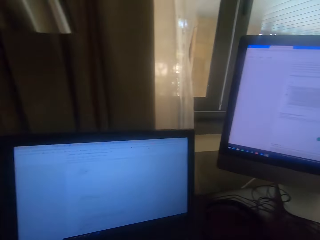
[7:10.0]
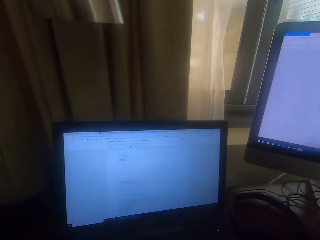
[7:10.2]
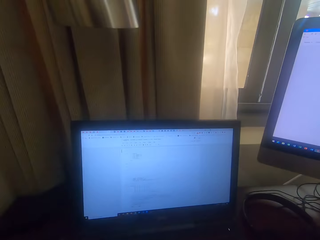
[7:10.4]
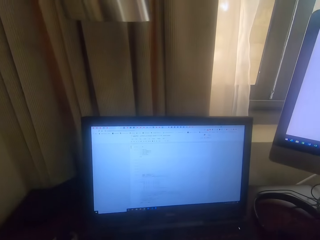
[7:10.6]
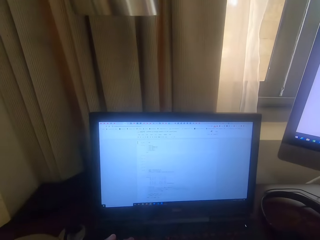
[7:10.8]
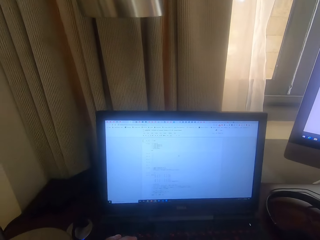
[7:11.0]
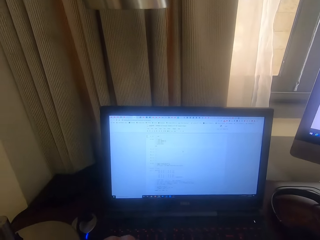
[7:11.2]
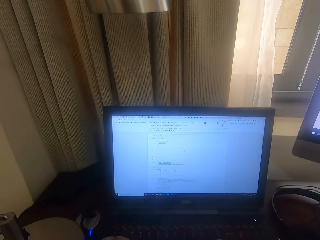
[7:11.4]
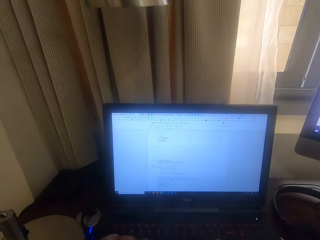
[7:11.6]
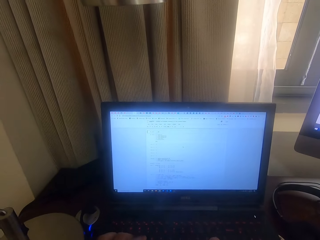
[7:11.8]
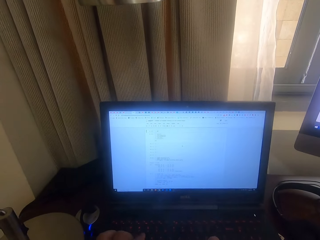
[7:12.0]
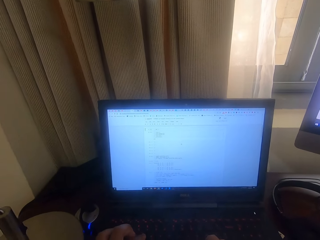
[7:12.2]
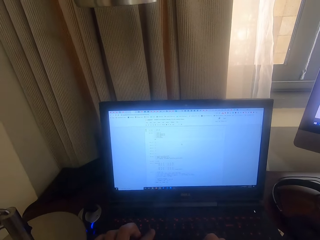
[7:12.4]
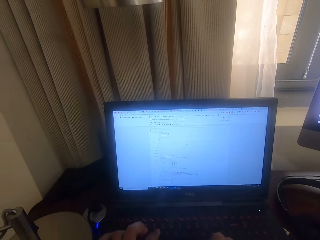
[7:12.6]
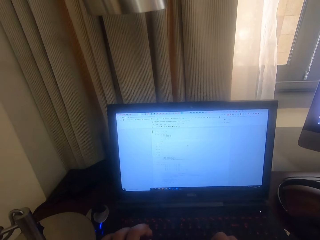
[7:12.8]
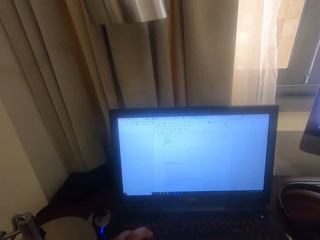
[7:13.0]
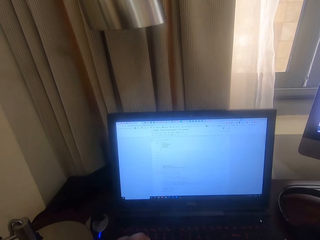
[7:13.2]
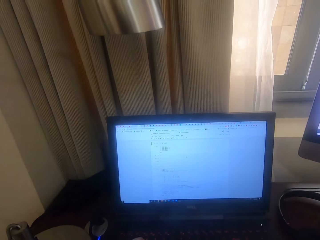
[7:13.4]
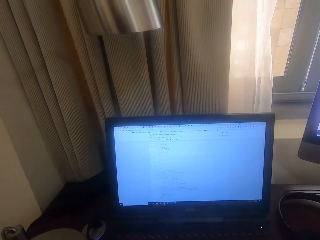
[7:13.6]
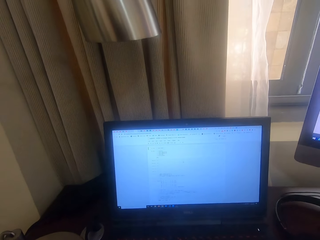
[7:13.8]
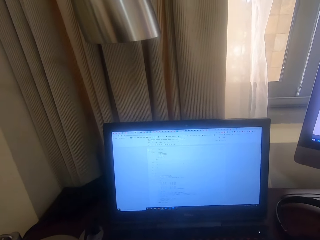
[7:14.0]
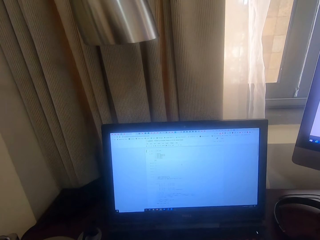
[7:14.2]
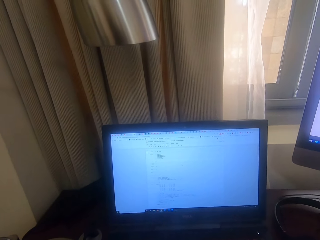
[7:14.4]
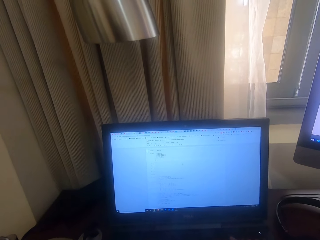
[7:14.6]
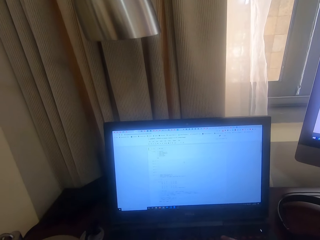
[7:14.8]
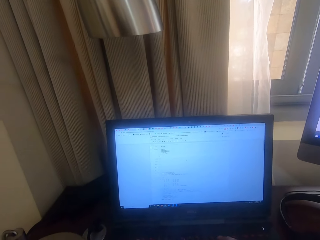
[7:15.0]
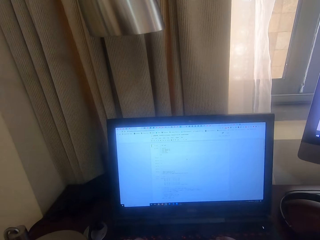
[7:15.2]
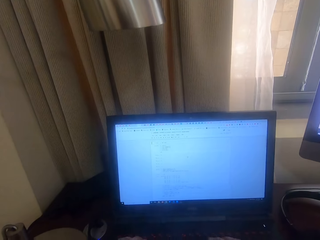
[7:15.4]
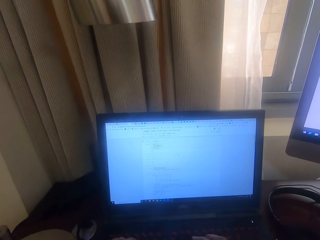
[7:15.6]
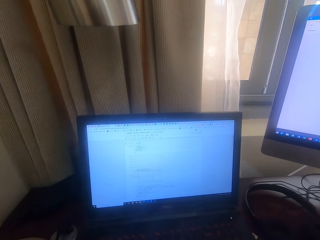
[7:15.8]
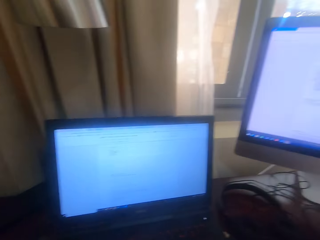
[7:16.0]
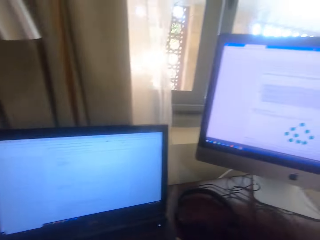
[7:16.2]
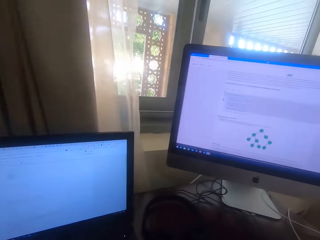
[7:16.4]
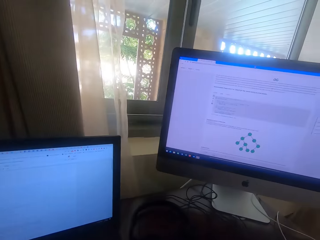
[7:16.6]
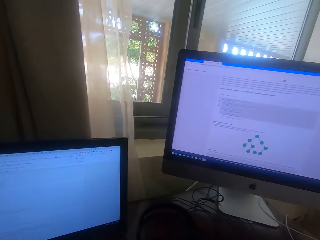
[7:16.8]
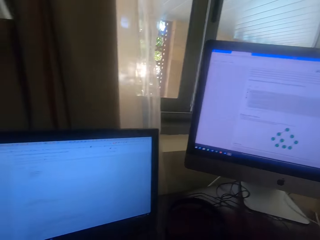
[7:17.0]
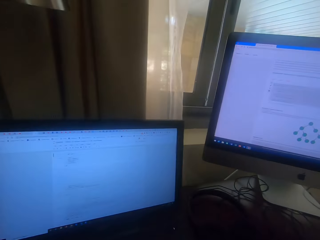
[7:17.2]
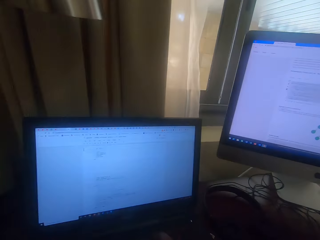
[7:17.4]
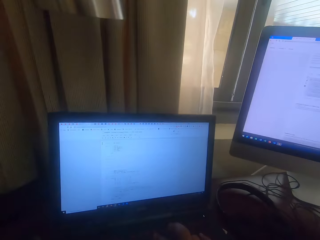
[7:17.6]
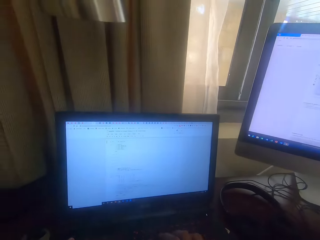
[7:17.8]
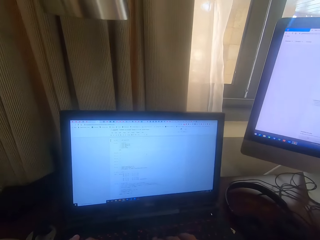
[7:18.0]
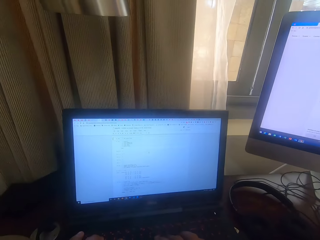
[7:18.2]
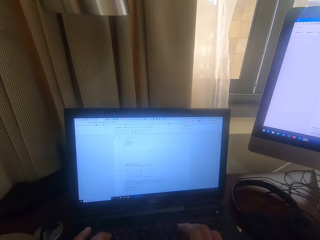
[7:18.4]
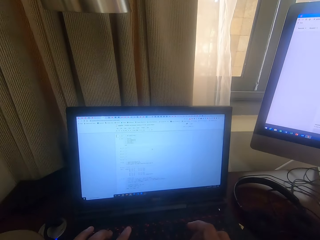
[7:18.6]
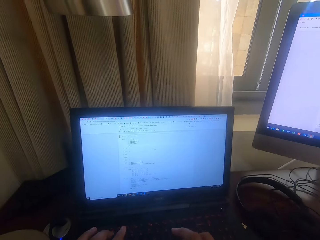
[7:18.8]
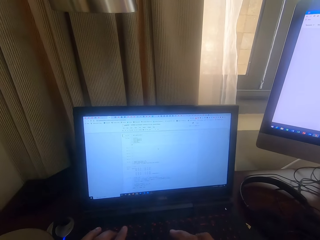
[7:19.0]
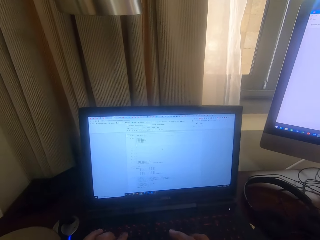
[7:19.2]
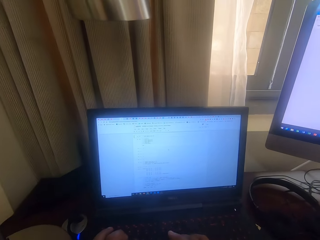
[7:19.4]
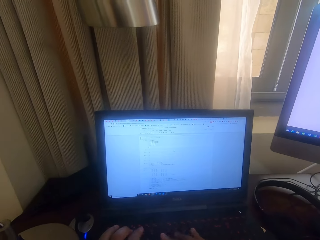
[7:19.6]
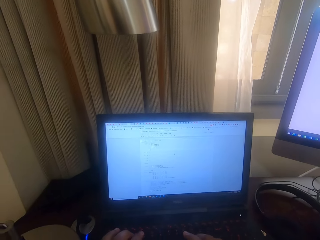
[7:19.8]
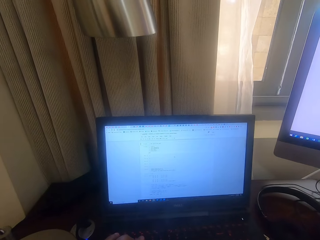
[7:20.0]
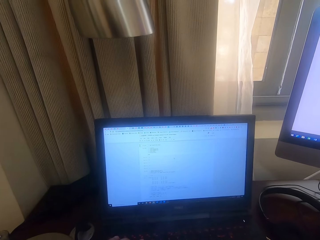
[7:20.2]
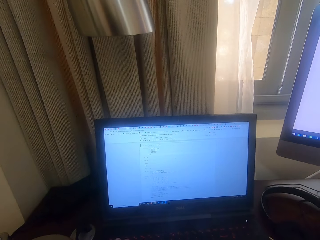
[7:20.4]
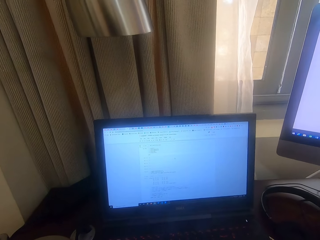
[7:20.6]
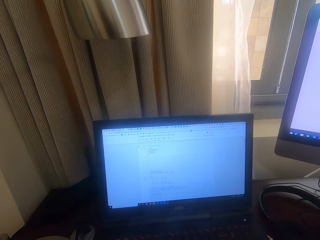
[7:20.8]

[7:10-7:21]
The camera wearer stares at the small desktop. They type on the keyboard. They stare on the big desktop. They type on the keyboard.

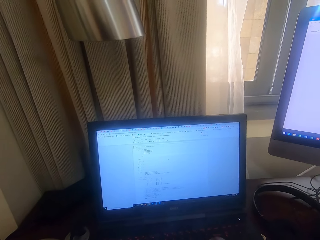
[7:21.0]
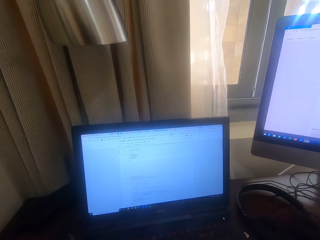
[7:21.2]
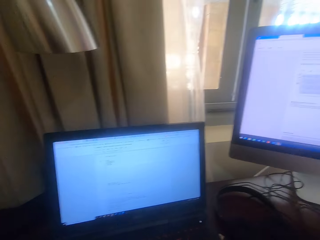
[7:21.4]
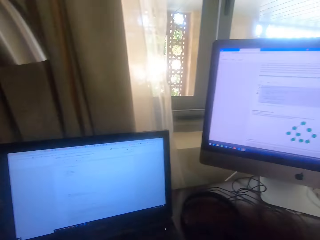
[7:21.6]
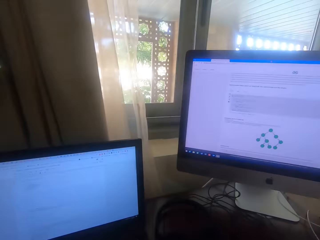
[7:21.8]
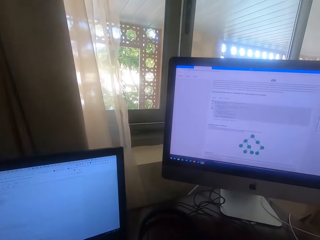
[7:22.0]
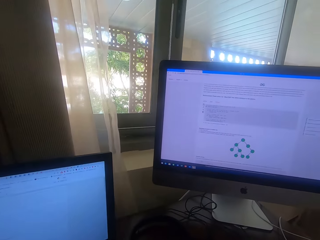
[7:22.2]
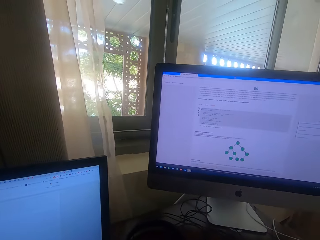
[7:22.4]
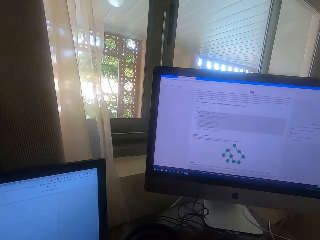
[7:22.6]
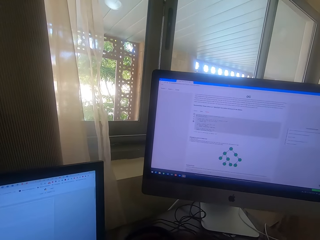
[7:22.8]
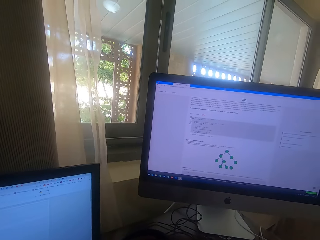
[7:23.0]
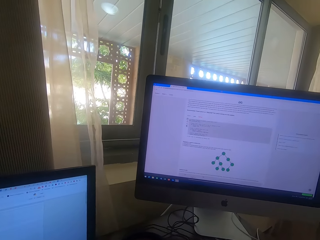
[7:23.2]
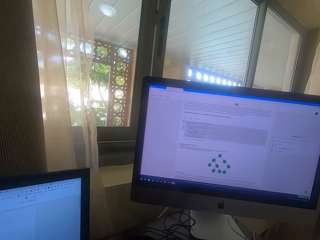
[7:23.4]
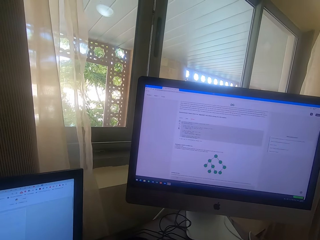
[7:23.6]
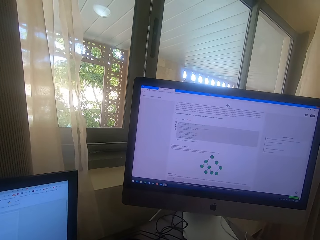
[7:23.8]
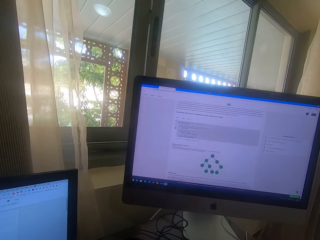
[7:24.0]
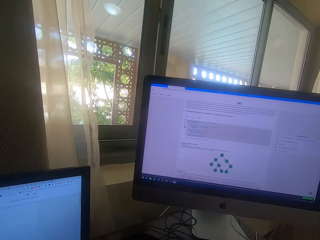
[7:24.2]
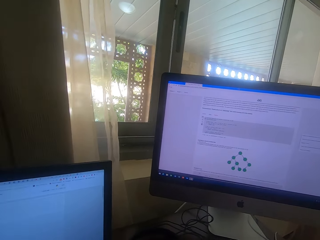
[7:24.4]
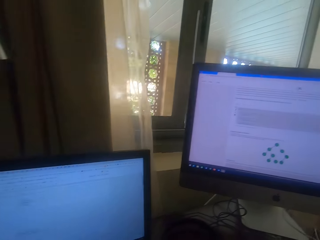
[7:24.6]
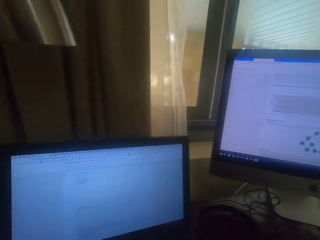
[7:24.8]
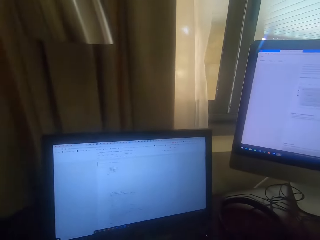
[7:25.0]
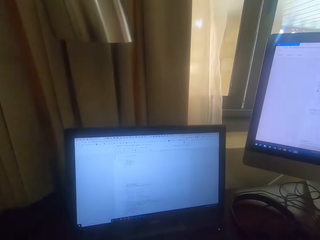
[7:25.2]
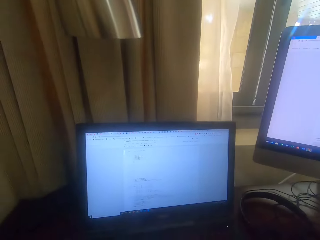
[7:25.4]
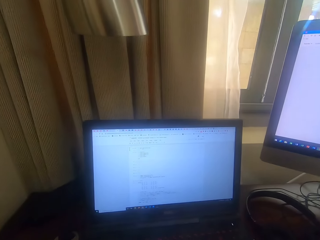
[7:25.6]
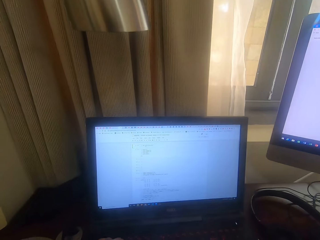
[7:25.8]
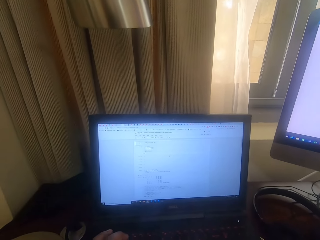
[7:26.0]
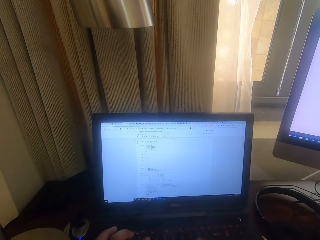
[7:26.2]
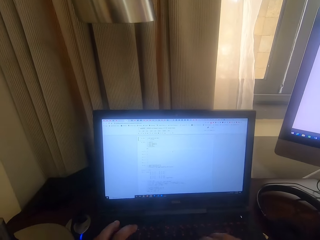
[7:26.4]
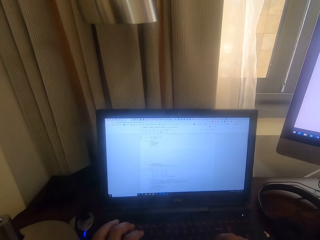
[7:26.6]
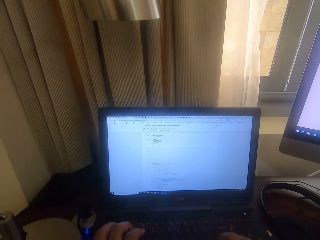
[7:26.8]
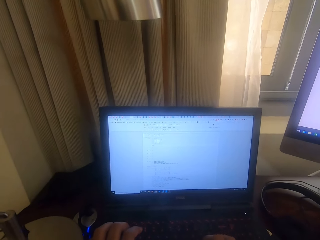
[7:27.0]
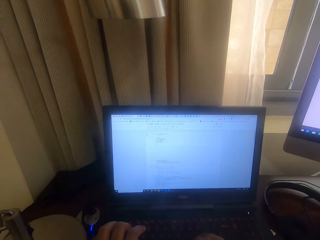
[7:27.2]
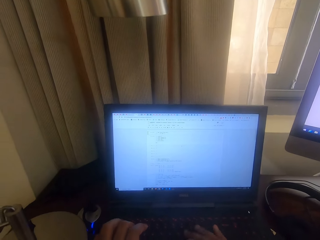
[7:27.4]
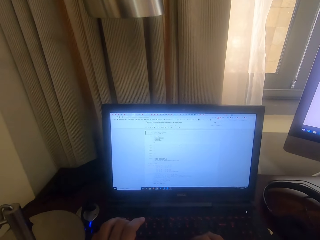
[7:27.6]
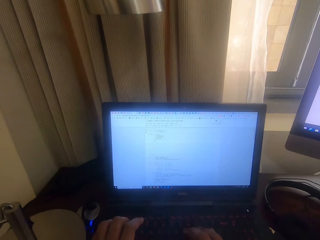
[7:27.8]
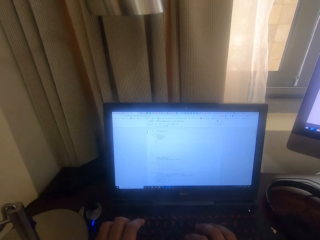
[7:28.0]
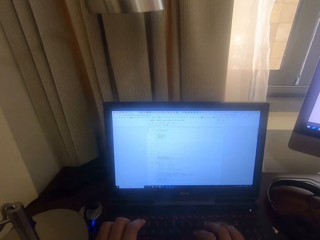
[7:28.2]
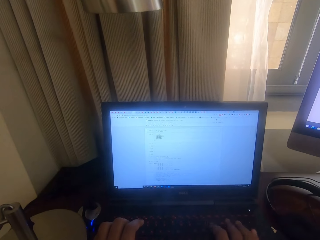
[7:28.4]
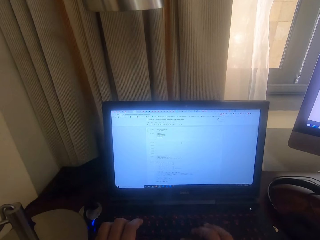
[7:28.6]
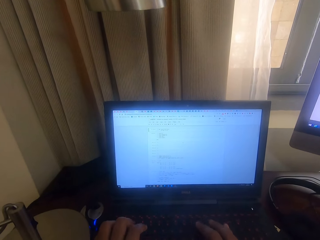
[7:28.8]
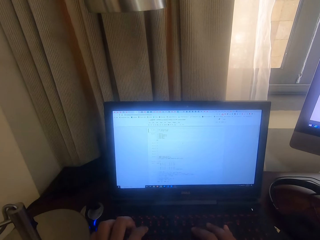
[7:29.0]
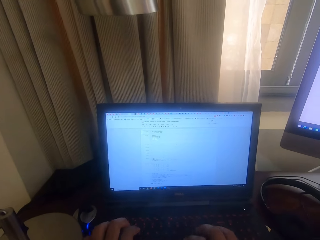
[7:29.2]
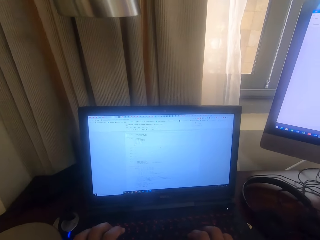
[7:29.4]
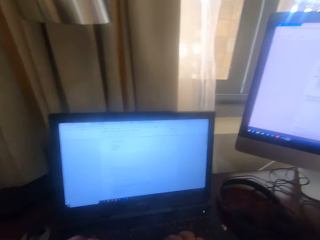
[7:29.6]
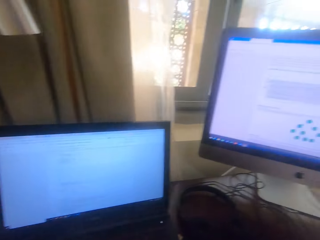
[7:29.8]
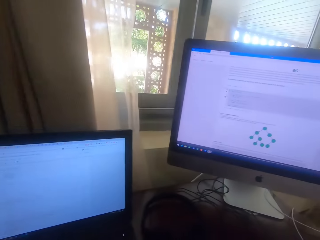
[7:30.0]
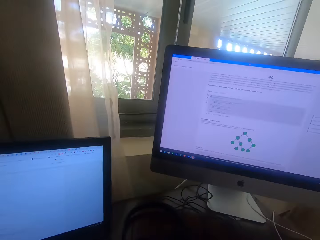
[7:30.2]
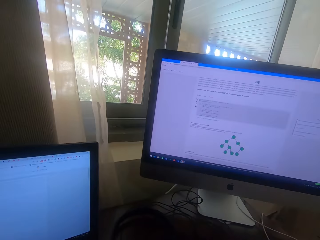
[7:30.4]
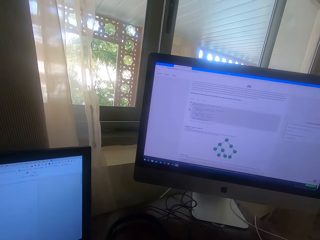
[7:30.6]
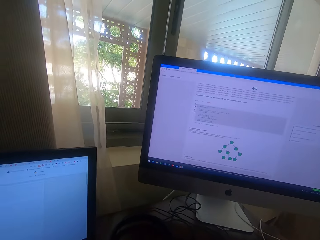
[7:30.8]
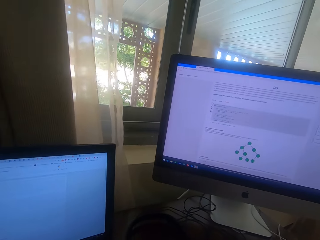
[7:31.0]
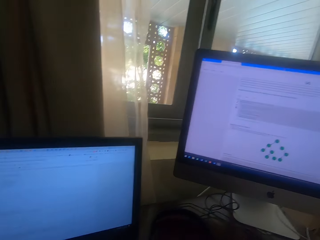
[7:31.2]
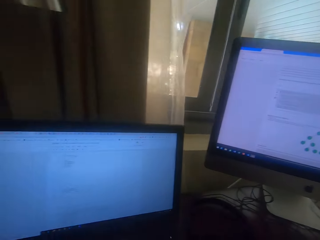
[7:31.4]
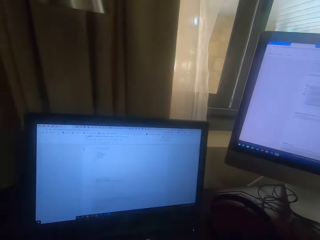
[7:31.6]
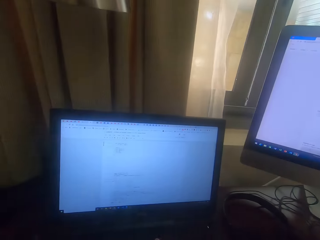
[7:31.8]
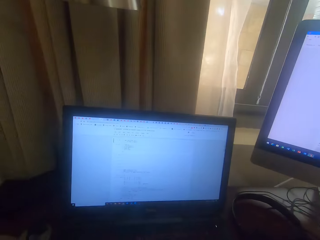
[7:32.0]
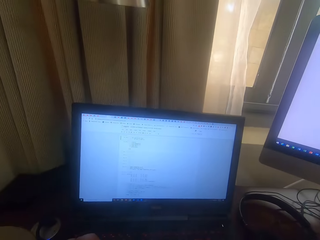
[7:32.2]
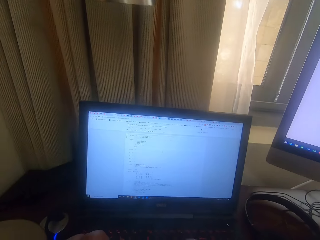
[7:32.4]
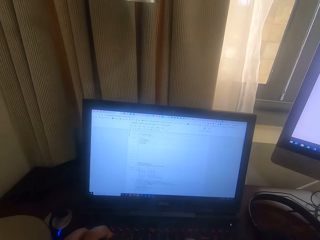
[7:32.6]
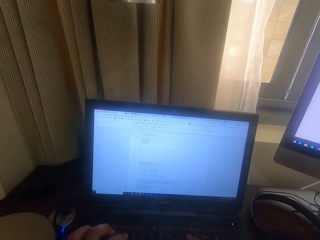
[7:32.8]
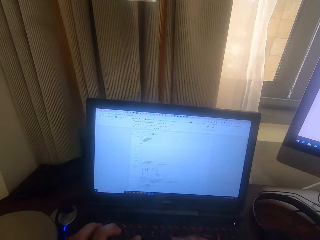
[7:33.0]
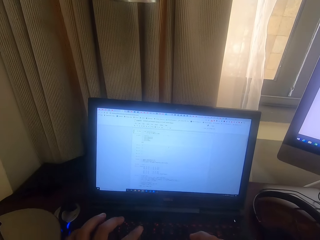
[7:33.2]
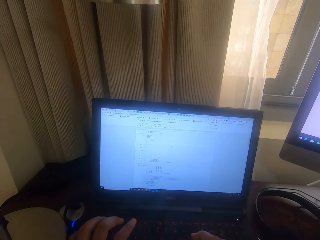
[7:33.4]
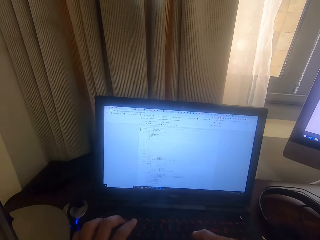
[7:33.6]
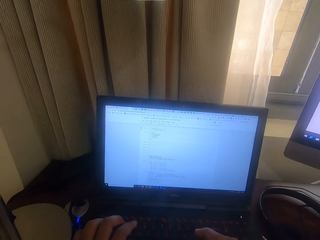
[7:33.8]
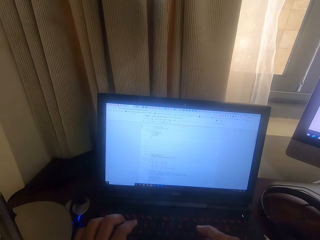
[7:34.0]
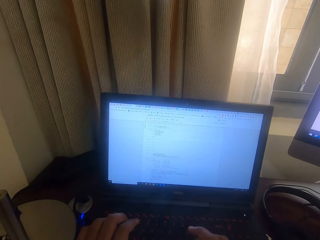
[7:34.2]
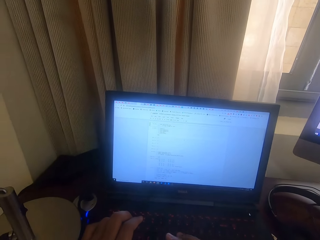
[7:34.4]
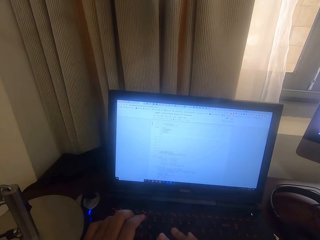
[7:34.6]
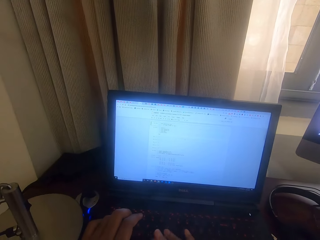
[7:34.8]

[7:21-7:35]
The camera wearer stares on the big desktop. They stare at the small desktop. They type on the keyboard. They stare on the big desktop. They stare at the small desktop. They type on the keyboard.
